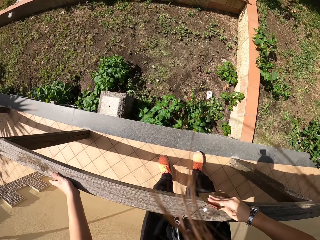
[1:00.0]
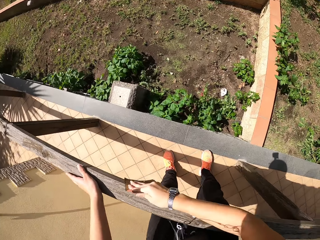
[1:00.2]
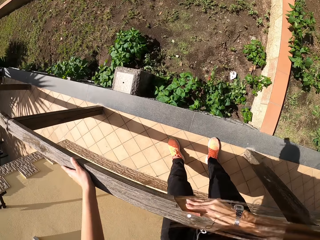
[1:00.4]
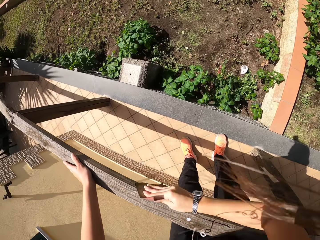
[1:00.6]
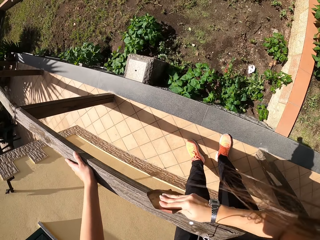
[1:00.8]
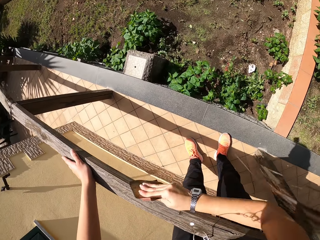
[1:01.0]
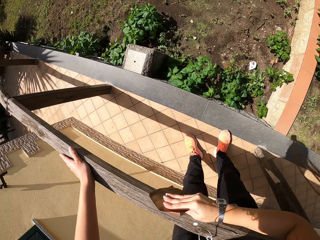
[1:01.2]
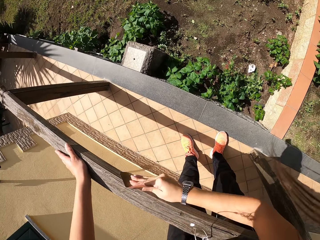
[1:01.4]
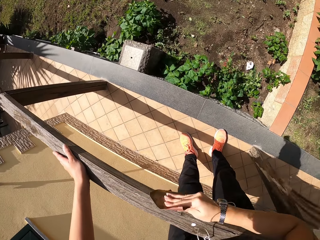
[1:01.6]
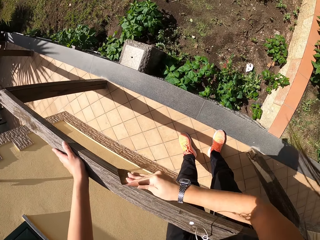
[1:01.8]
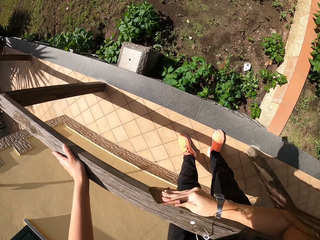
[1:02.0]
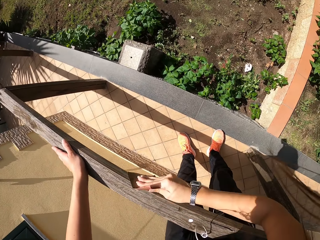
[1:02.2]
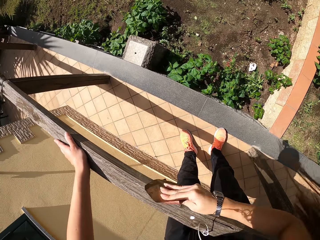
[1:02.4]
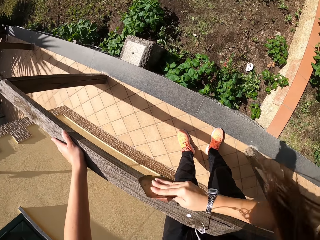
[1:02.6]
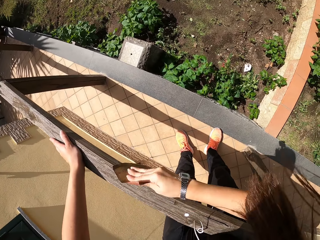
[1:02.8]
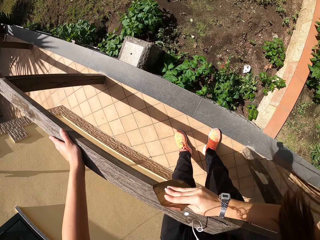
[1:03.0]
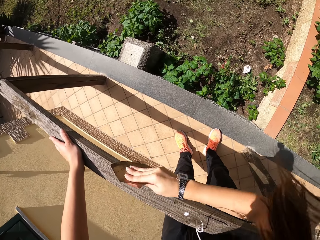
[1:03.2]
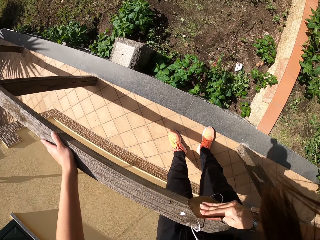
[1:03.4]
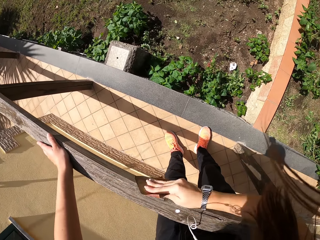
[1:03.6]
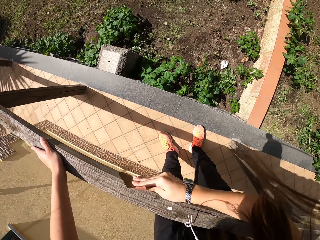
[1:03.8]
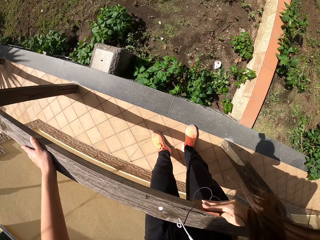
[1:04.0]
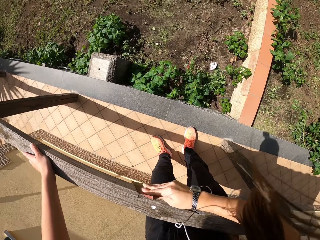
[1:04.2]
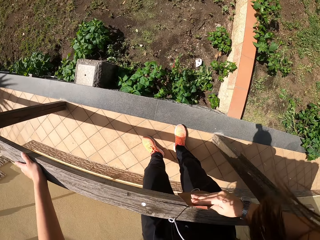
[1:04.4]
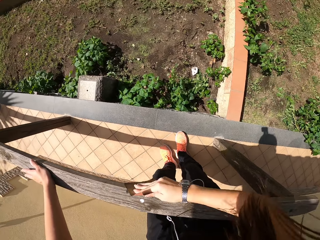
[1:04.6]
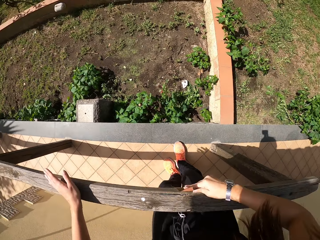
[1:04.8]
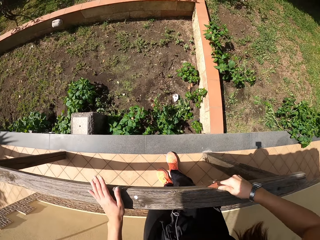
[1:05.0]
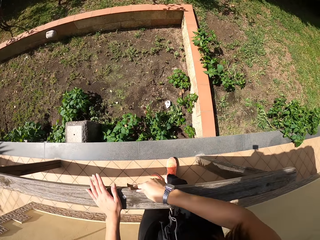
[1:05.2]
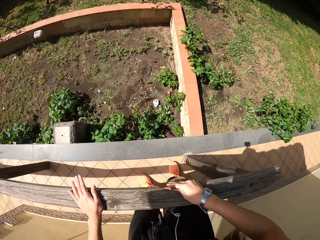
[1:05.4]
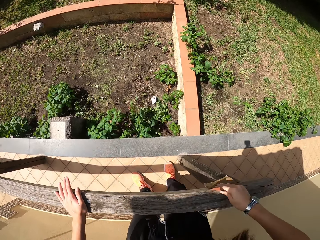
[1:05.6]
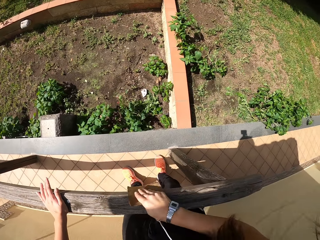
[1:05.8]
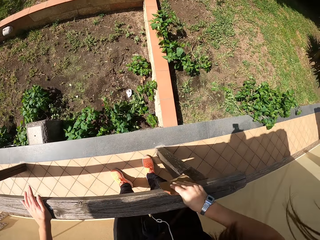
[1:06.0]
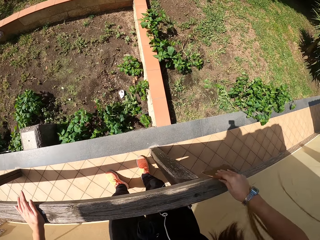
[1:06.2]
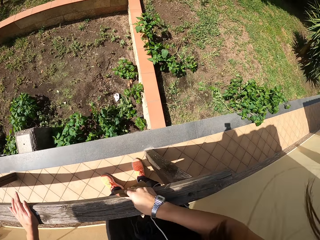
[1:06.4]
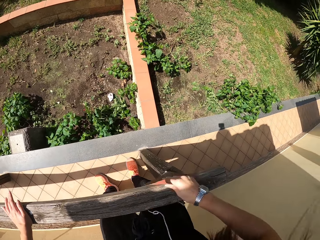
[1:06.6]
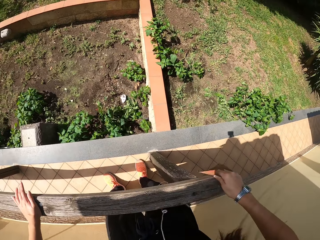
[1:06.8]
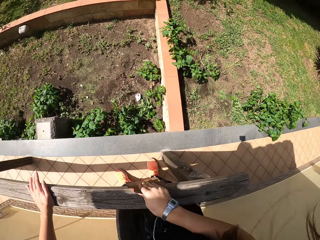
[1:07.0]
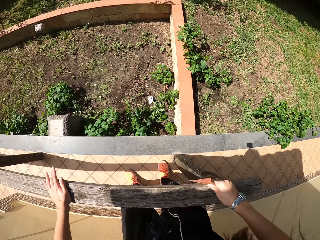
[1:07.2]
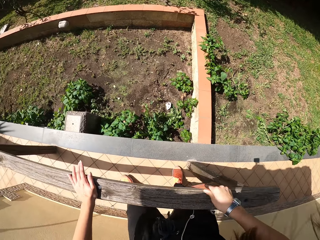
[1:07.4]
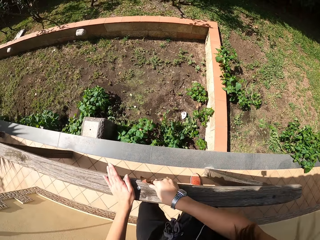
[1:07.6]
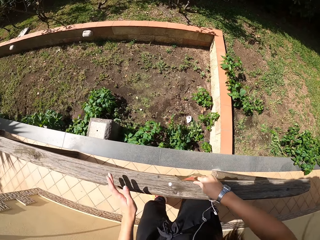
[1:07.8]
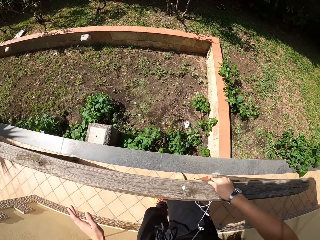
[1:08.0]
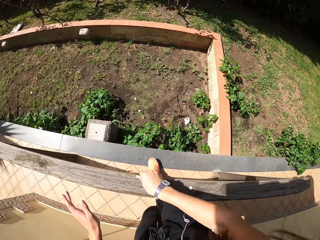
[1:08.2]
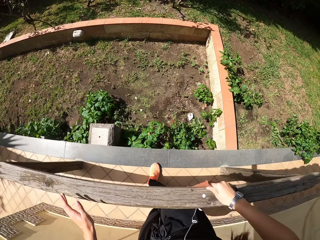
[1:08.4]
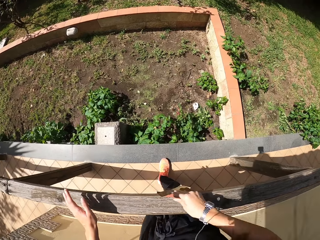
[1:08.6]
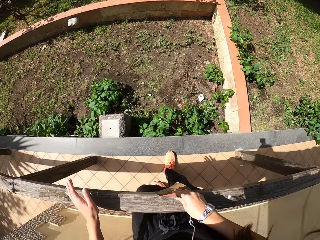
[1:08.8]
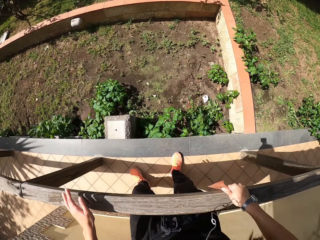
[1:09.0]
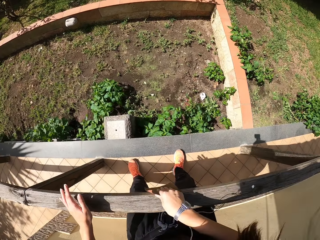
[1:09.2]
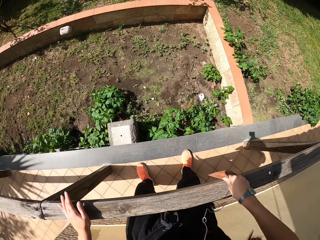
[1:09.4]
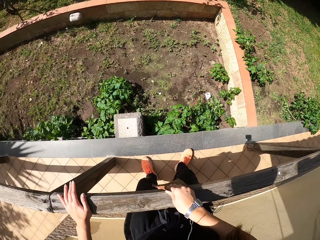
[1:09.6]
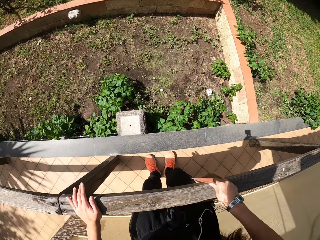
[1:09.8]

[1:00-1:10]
The camera wearer walks around the frame of wood.

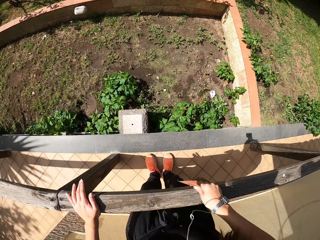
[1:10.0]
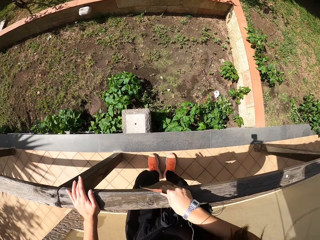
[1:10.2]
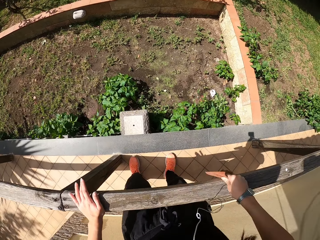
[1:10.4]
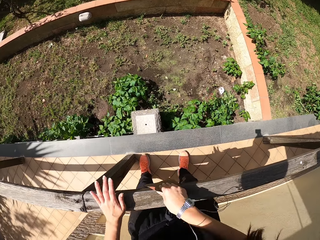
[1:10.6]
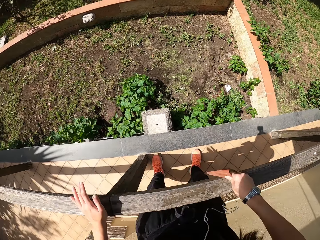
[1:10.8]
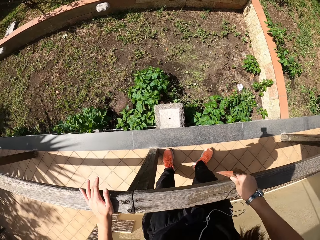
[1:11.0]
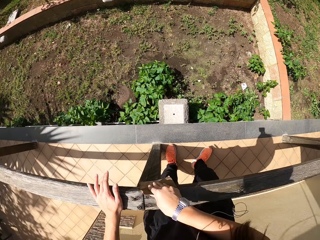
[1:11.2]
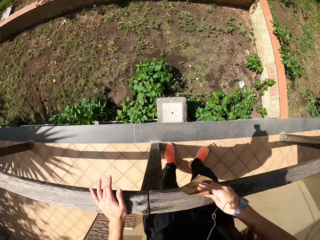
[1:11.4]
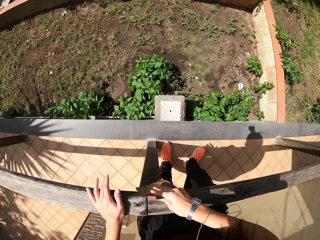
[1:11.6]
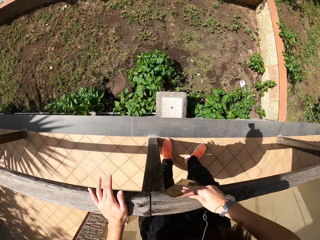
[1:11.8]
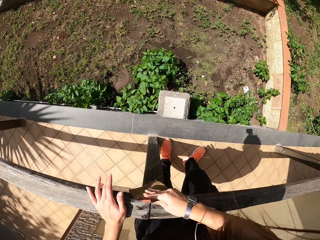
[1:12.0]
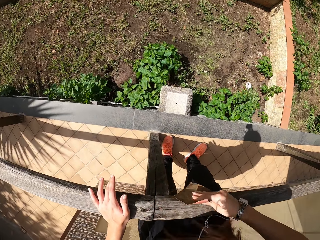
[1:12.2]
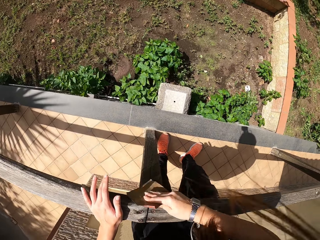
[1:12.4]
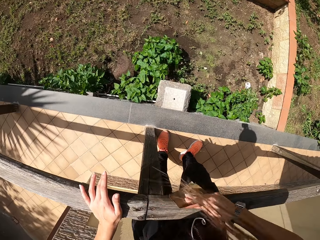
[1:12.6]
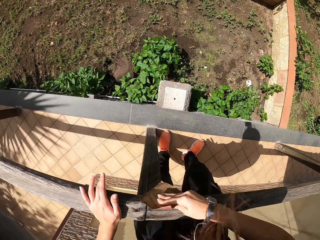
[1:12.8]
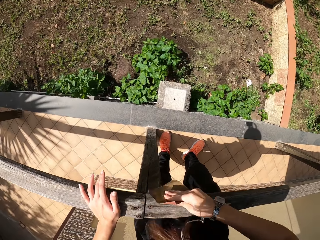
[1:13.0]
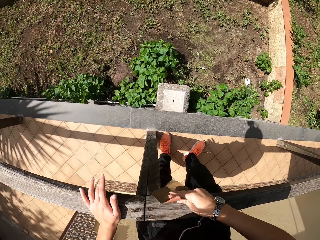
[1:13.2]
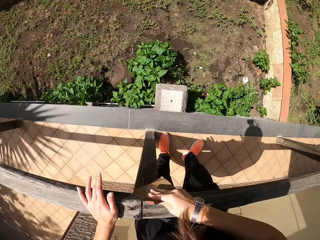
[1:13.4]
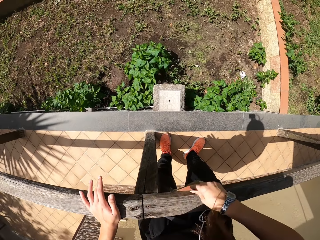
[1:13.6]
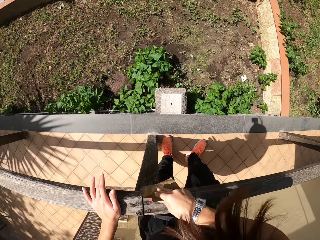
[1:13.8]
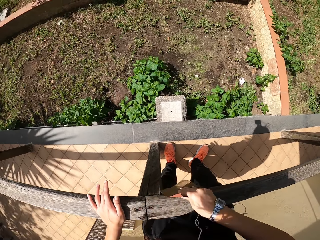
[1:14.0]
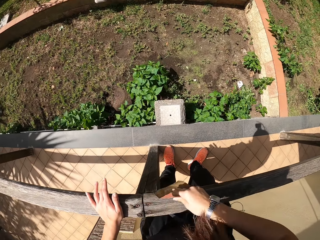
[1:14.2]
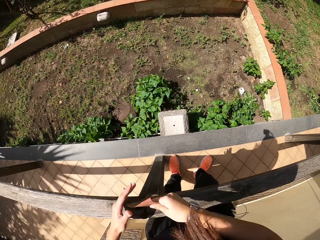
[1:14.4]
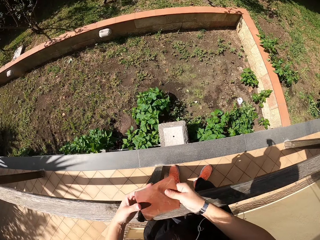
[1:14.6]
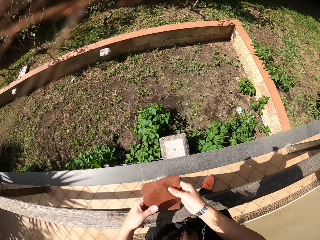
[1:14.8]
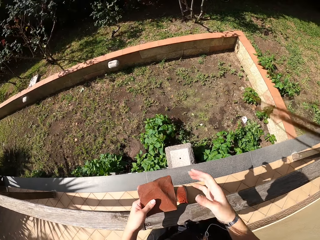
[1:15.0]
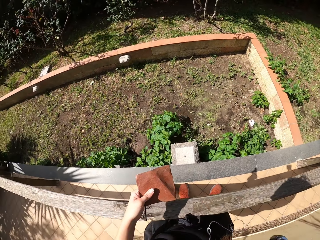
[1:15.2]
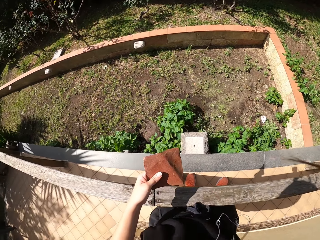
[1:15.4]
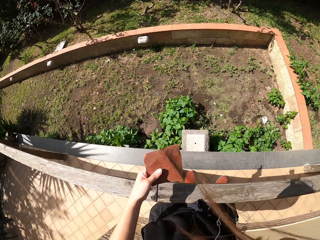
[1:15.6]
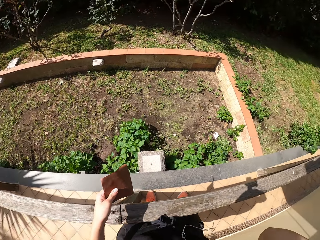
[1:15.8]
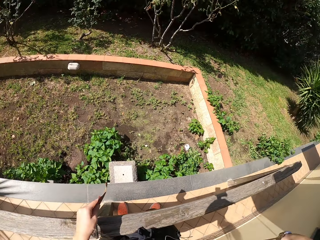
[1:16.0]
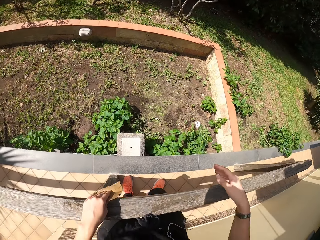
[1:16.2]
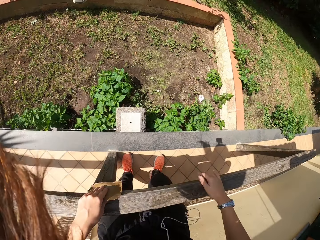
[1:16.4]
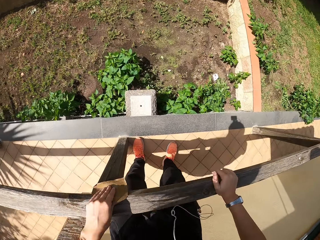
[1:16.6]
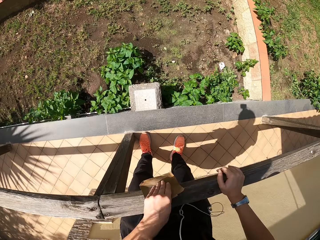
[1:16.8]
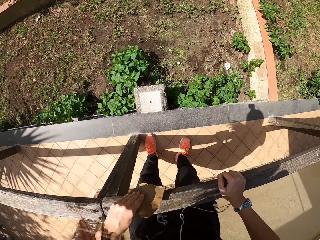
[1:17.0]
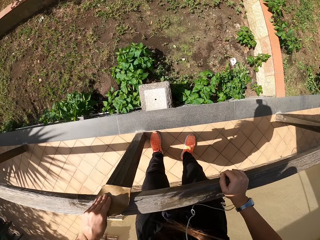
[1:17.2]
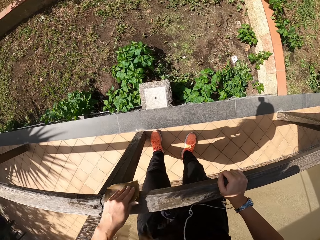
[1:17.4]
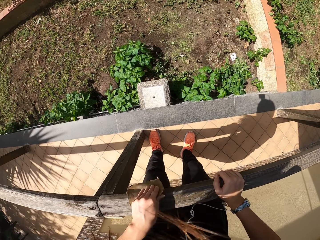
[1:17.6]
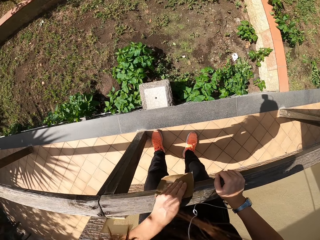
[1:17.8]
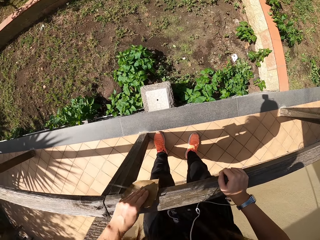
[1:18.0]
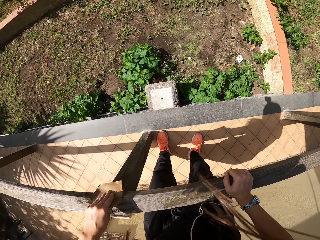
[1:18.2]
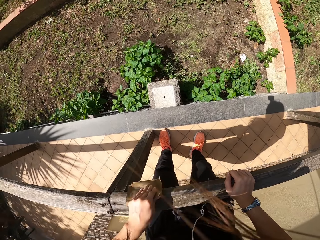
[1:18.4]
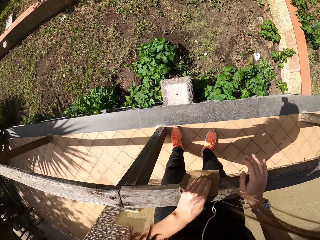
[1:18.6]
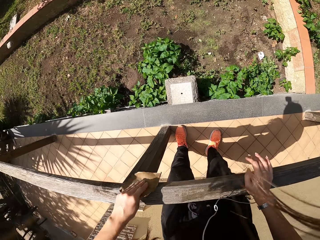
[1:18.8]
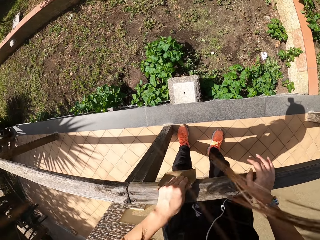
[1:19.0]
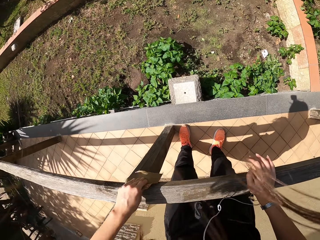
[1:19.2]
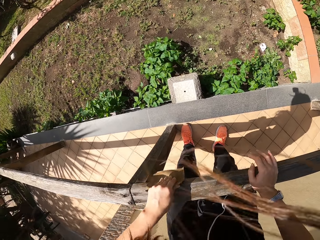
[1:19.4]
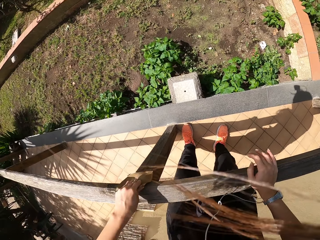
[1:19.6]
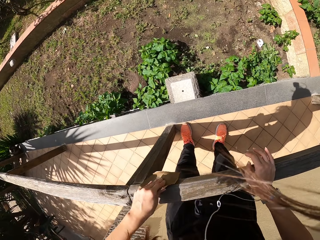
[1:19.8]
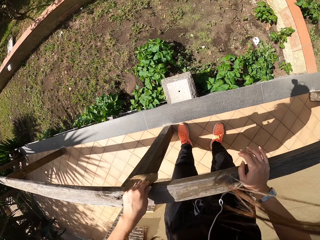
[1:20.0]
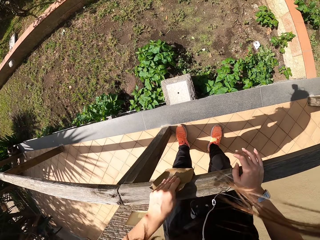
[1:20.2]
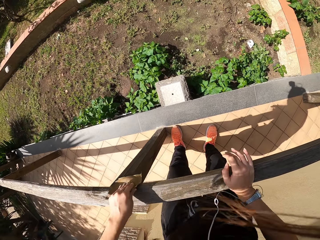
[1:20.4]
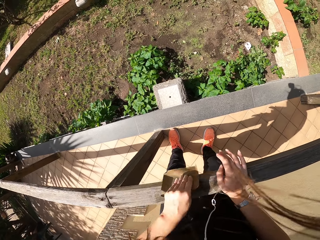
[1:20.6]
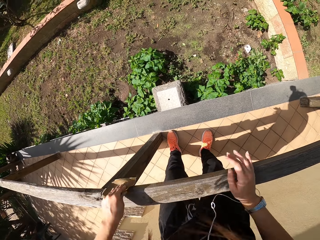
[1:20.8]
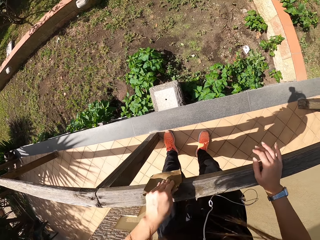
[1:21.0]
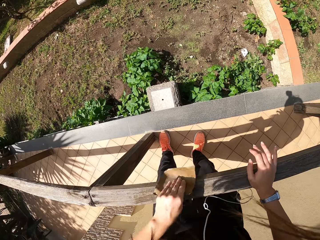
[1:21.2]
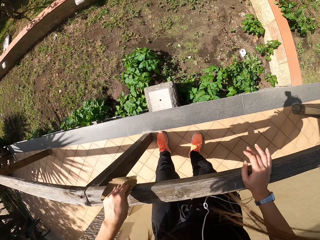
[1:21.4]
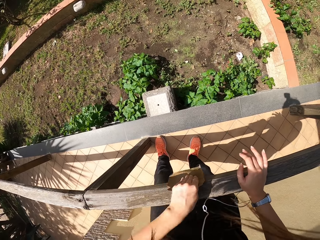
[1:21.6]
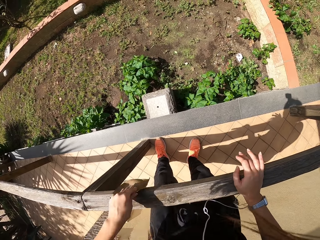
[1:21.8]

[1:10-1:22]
The camera wearer stops walking. He stops scrubbing the frame of wood. He passes the sandpaper from his right hand to his left hand. He continues sandpapering around the wood frame.
